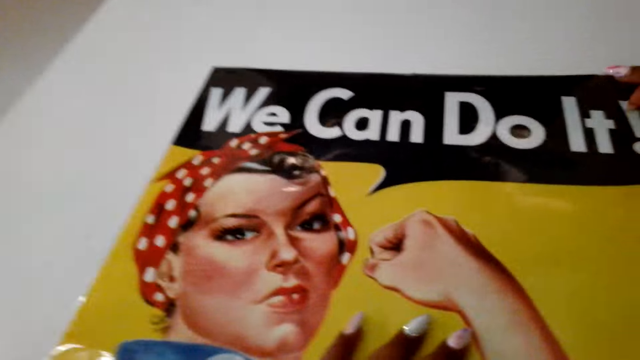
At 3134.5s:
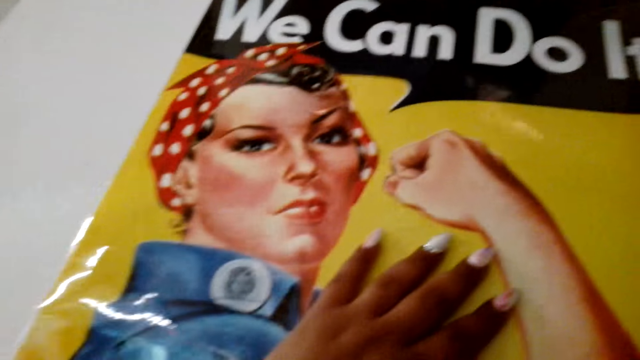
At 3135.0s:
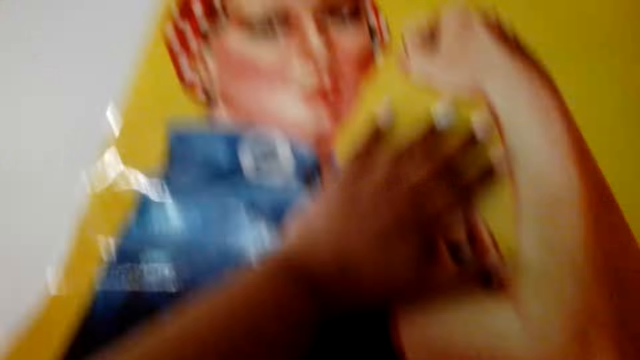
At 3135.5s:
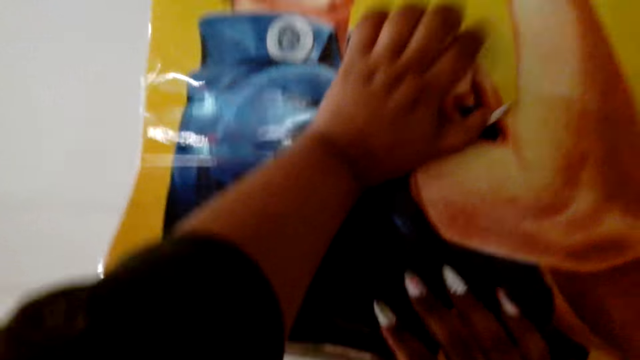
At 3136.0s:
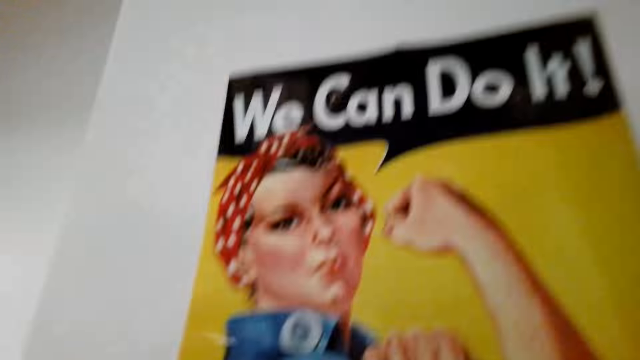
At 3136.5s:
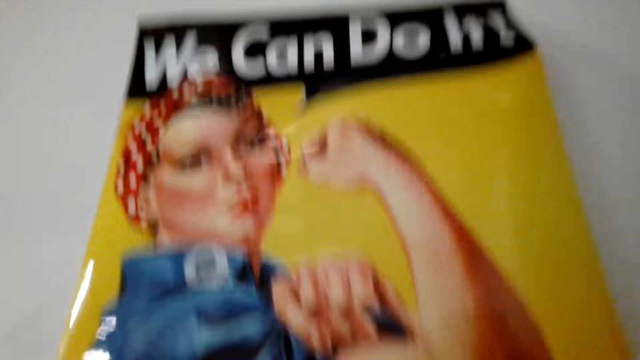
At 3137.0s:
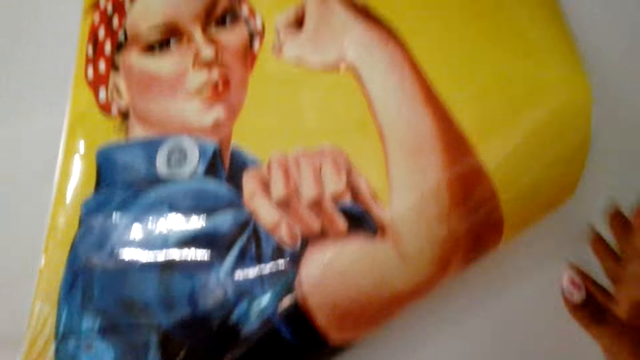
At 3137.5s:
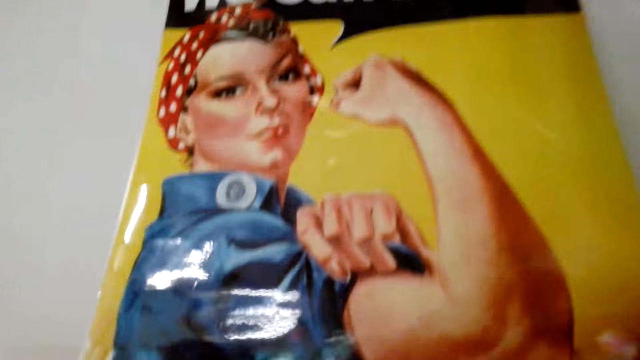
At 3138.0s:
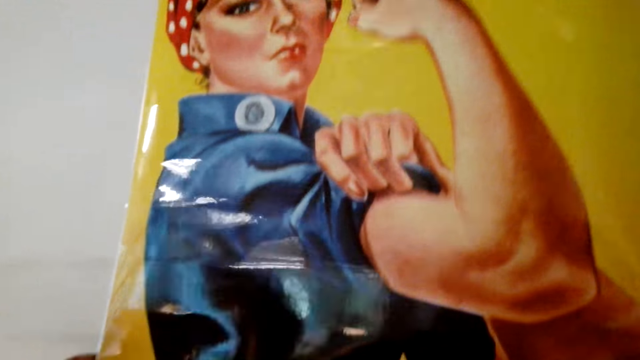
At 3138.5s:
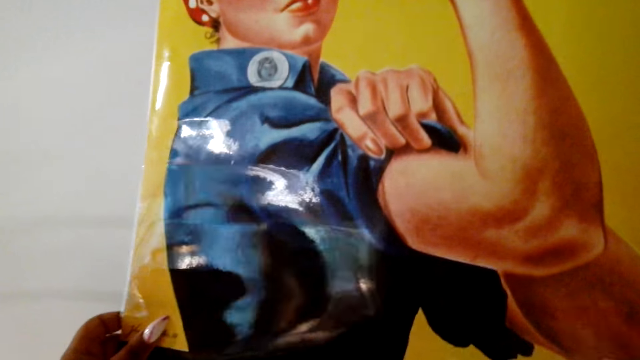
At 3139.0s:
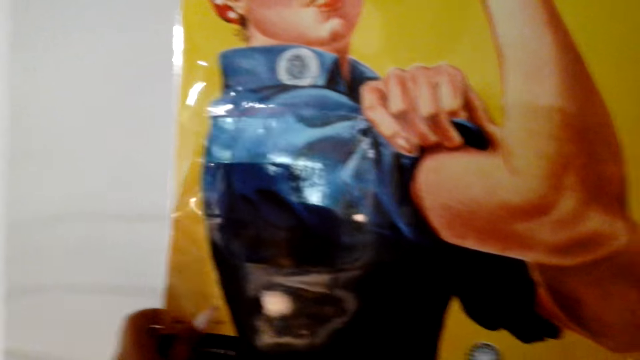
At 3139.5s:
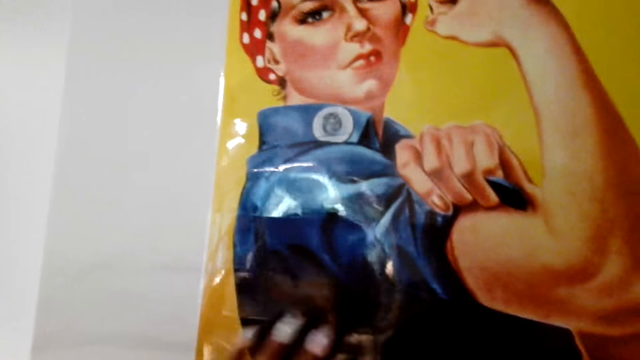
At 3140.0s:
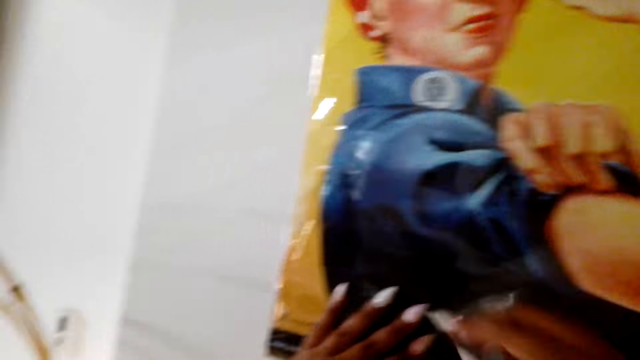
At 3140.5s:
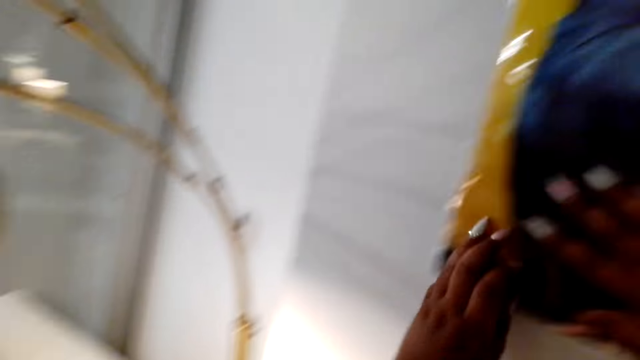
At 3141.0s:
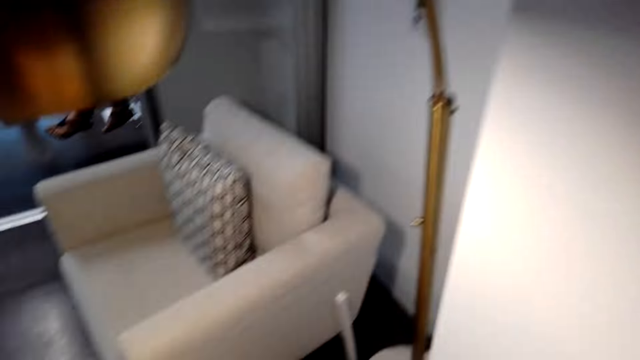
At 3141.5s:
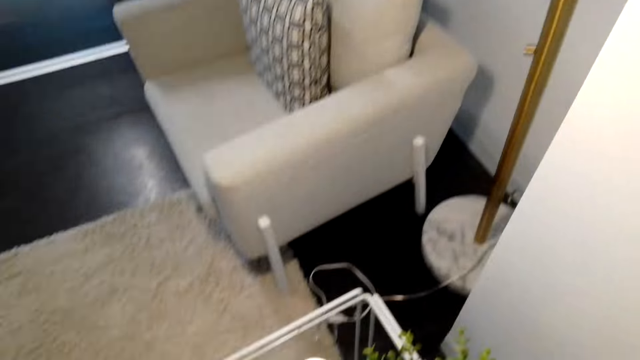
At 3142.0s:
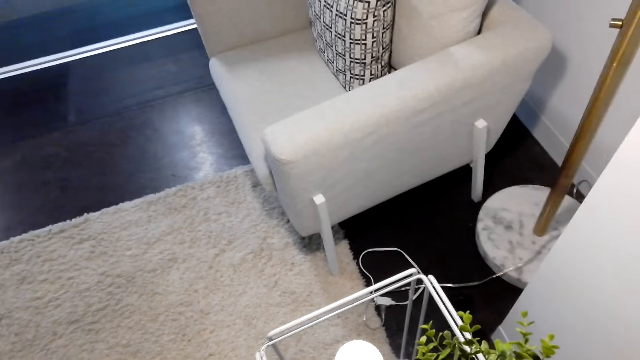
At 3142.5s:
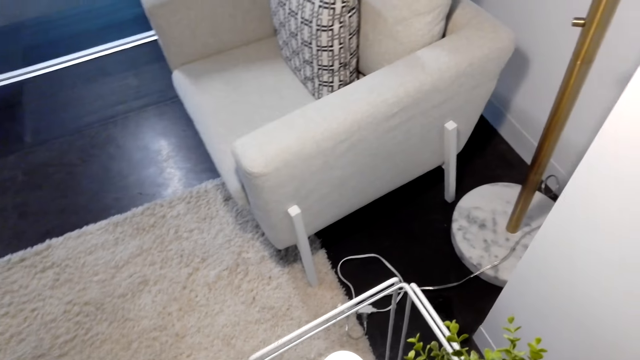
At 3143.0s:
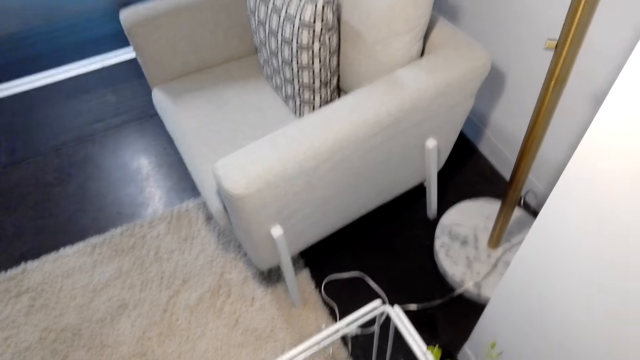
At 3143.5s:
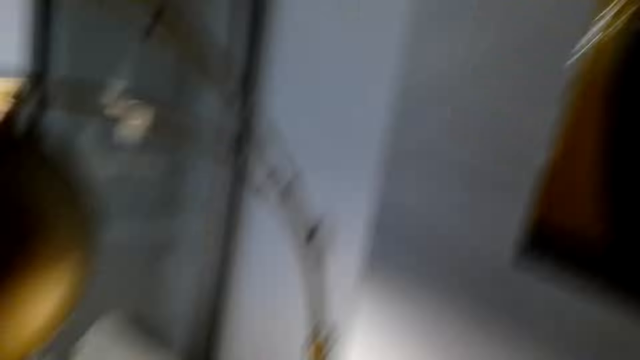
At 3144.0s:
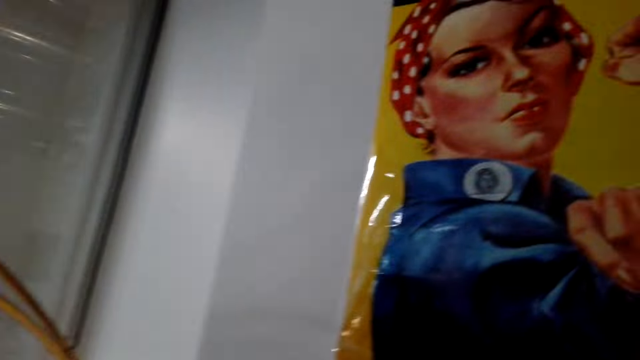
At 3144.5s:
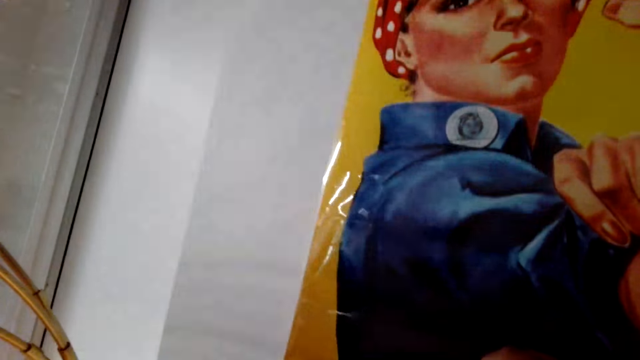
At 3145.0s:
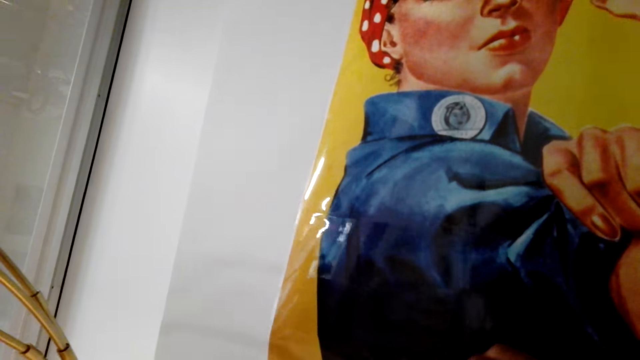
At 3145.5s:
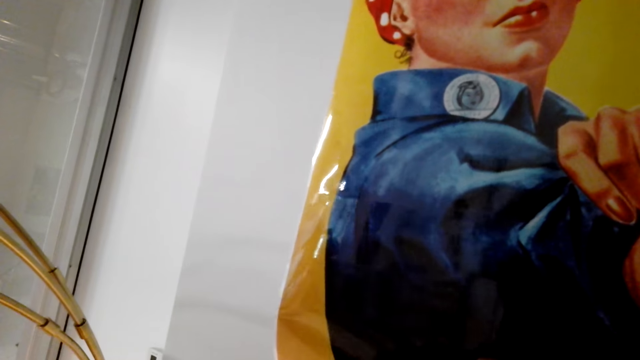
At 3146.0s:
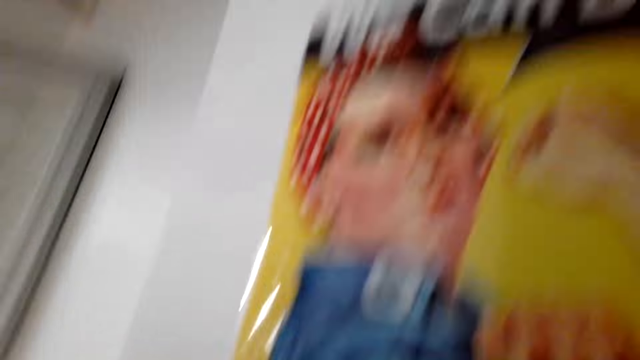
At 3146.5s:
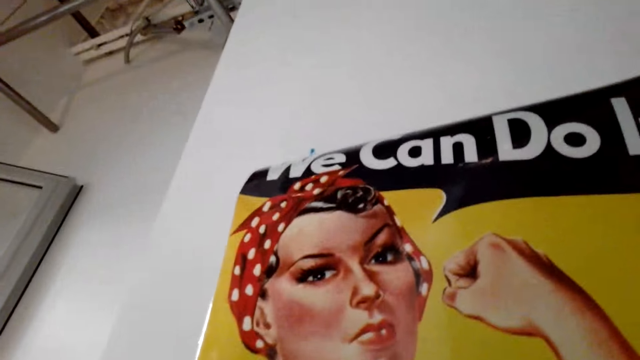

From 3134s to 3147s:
The camera wearer holds the picture to the wall. They do something.

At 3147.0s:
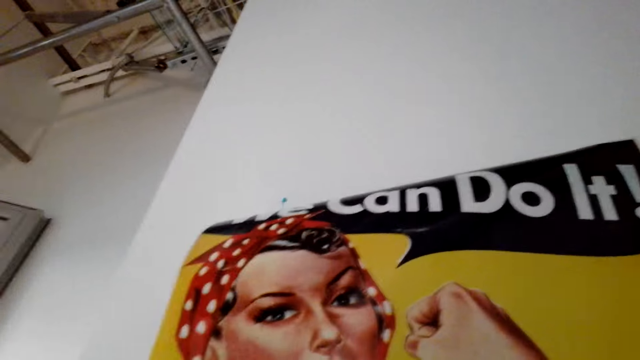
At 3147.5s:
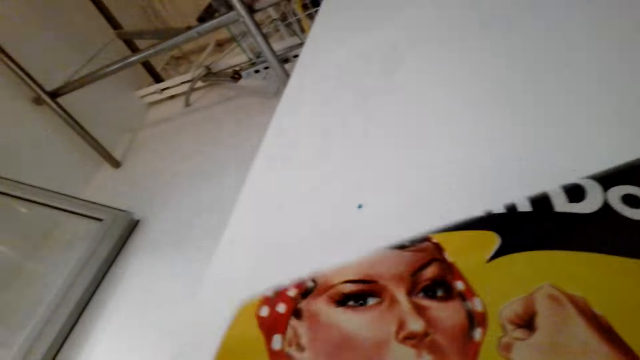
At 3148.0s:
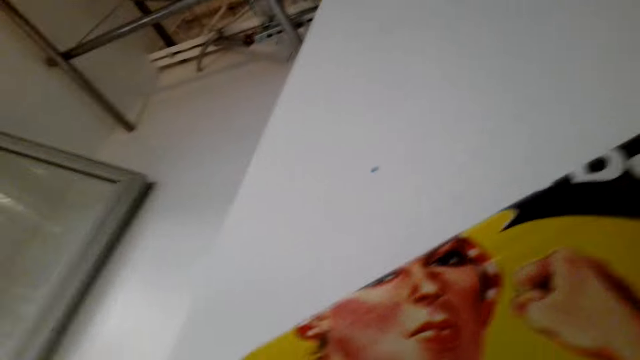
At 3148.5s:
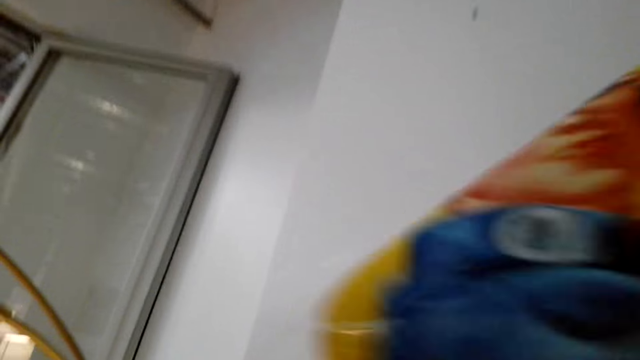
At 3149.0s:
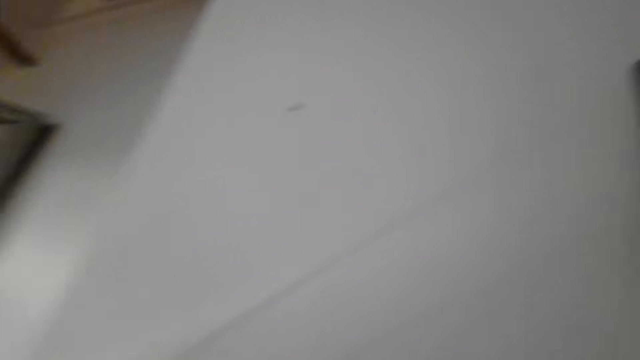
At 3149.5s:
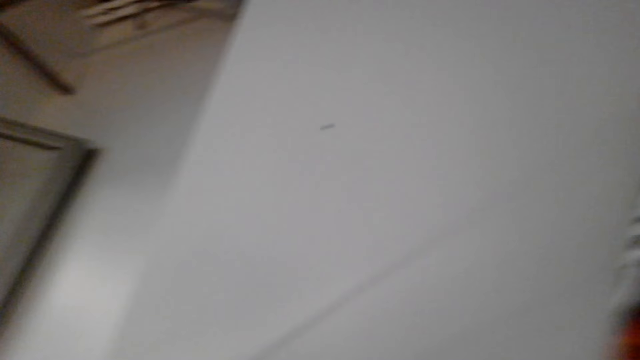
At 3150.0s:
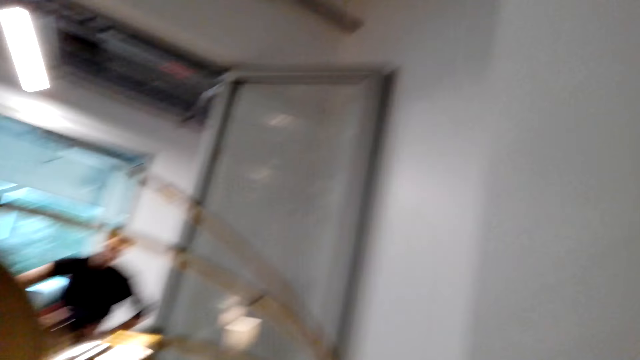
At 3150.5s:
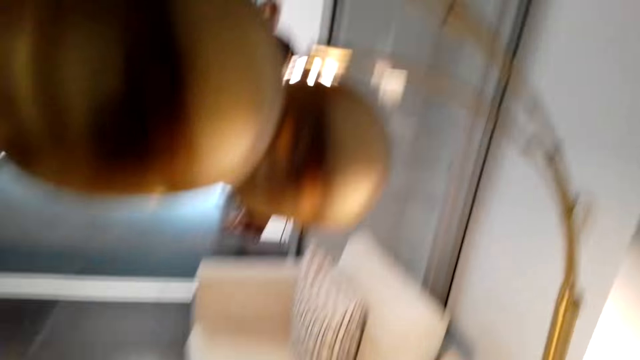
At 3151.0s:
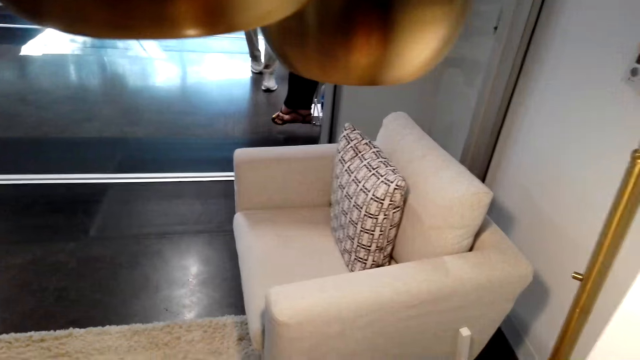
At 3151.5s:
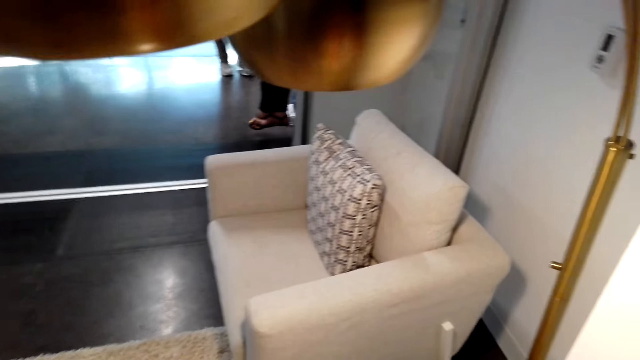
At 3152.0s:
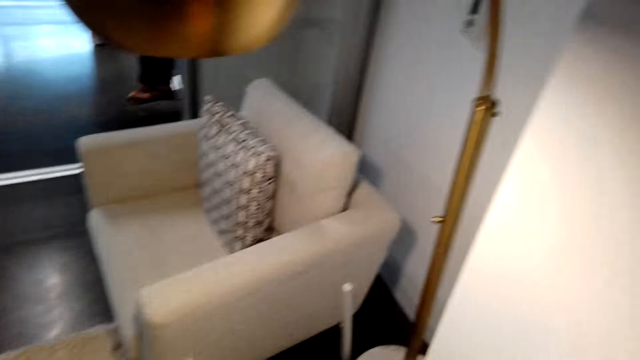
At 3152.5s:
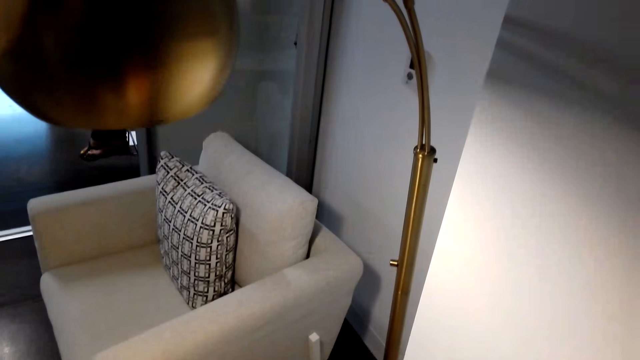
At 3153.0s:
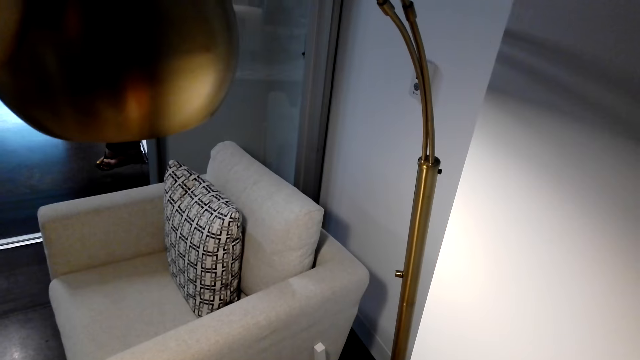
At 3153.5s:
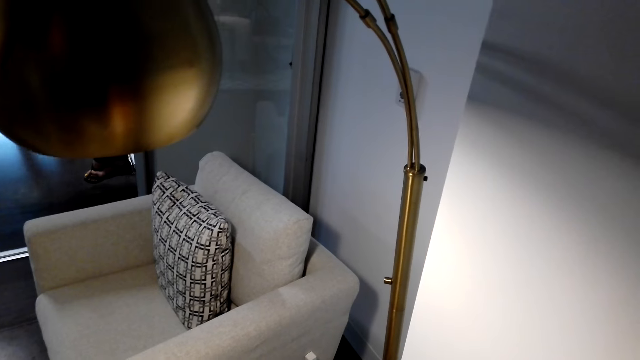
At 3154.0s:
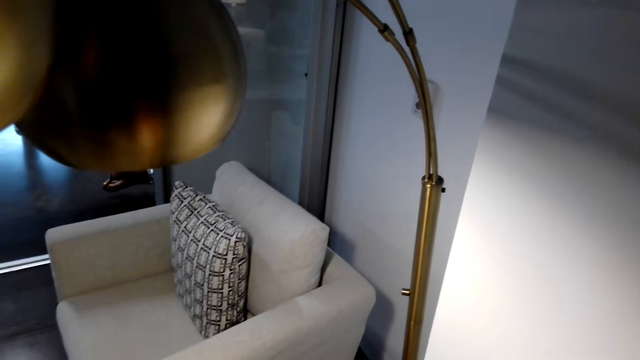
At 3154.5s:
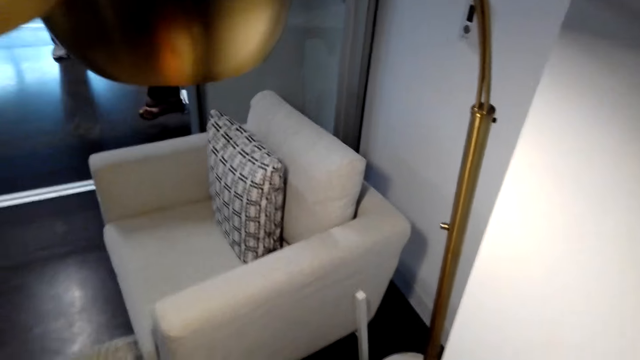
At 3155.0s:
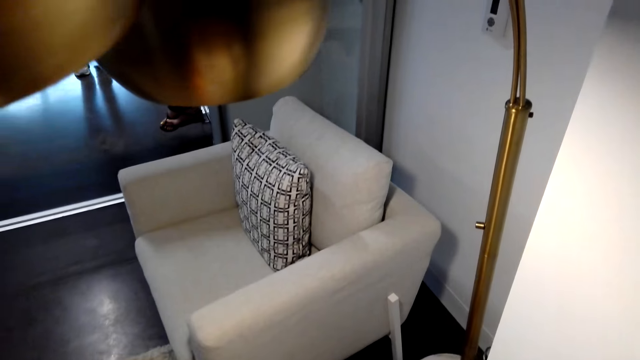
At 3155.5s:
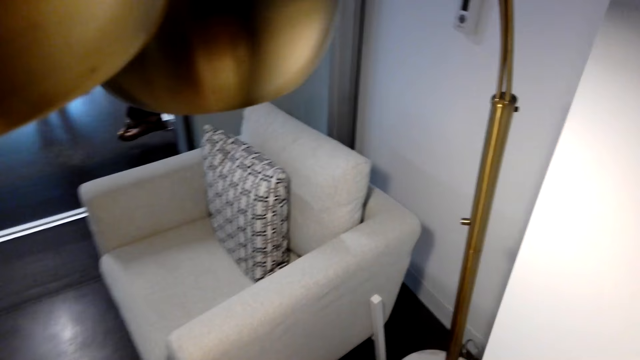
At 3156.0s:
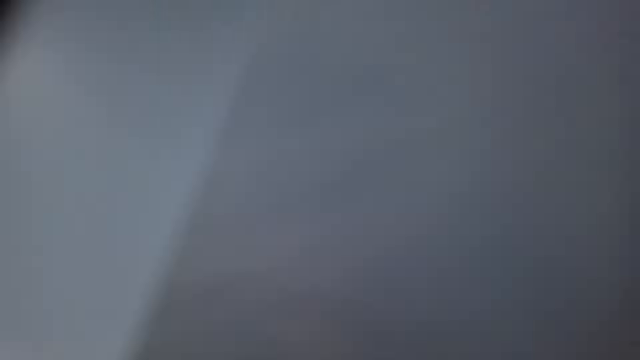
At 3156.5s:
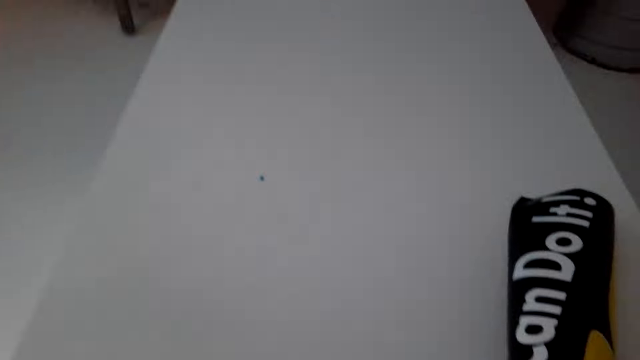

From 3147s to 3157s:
The camera wearer looks around.
